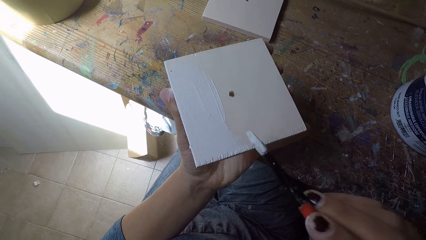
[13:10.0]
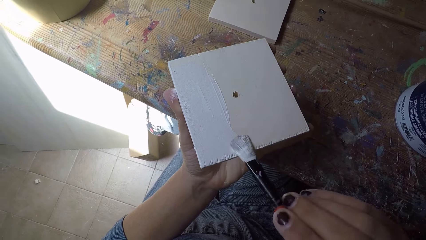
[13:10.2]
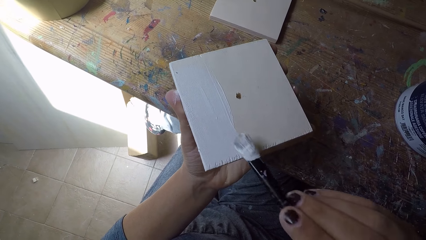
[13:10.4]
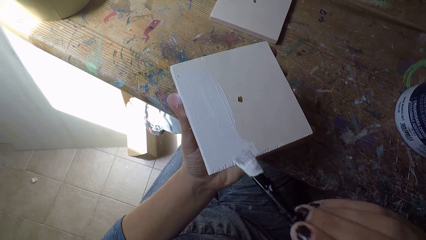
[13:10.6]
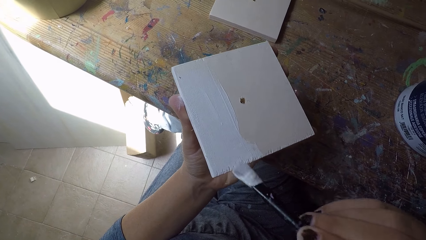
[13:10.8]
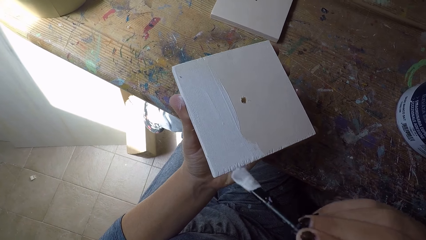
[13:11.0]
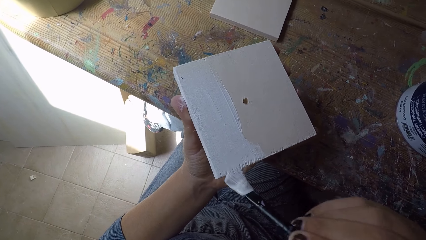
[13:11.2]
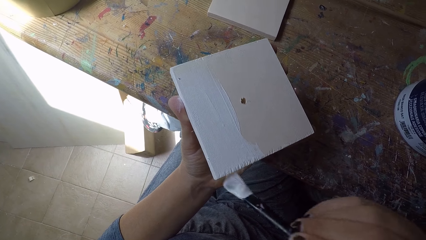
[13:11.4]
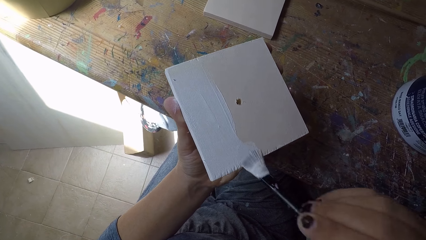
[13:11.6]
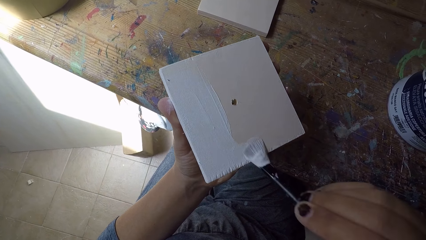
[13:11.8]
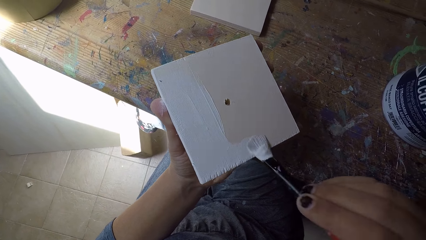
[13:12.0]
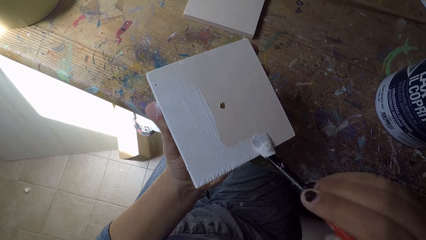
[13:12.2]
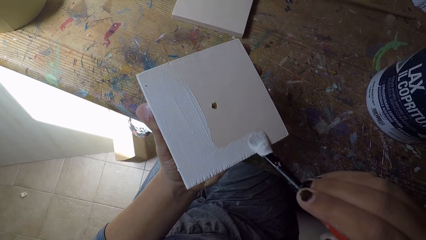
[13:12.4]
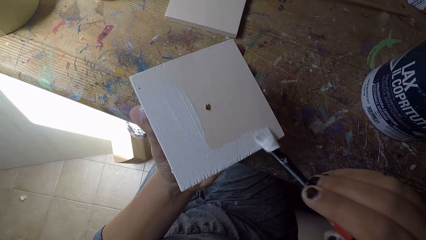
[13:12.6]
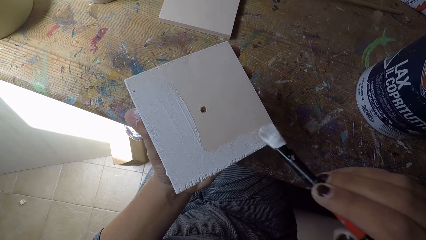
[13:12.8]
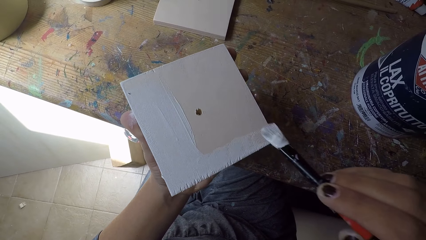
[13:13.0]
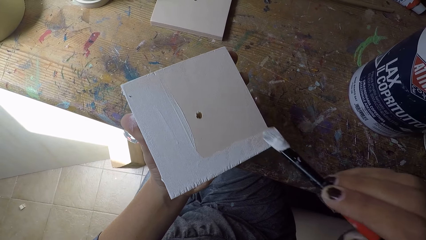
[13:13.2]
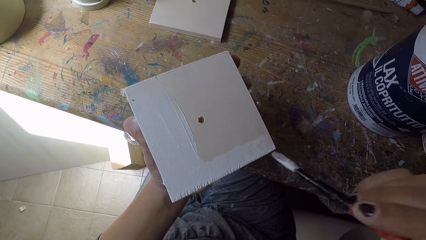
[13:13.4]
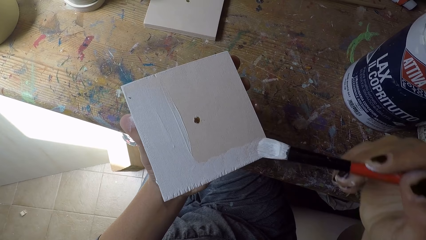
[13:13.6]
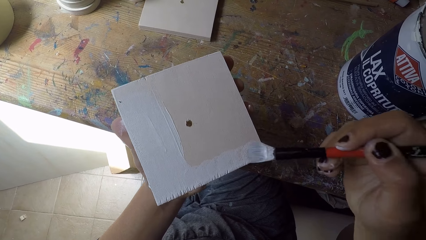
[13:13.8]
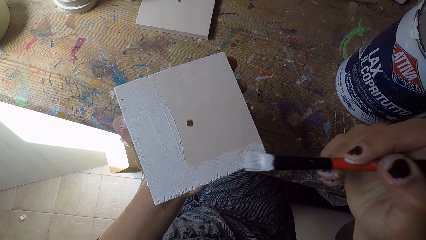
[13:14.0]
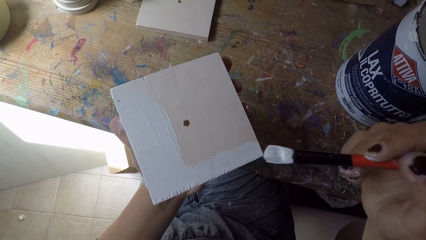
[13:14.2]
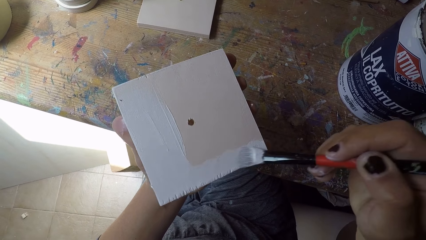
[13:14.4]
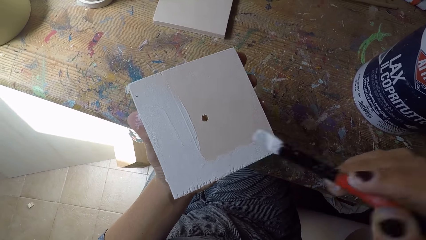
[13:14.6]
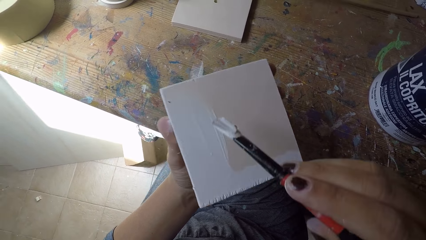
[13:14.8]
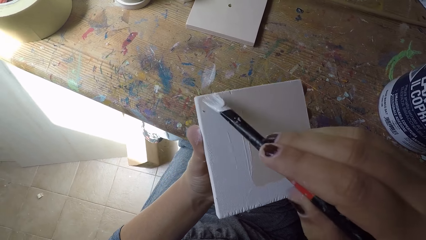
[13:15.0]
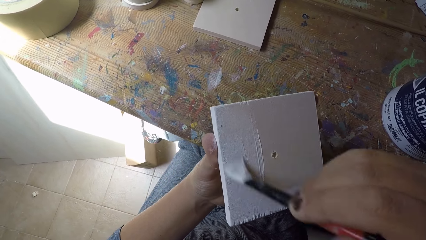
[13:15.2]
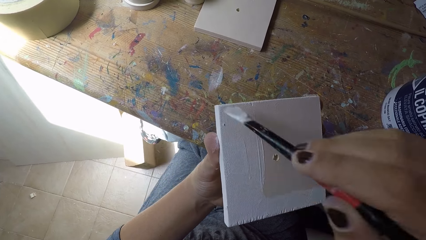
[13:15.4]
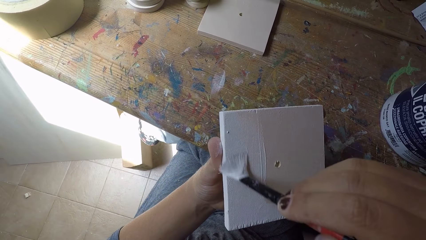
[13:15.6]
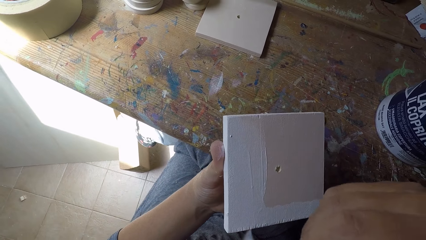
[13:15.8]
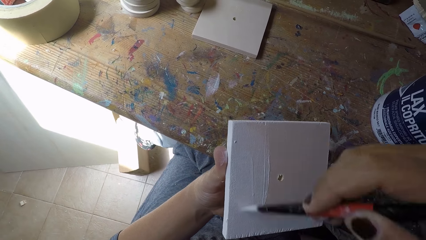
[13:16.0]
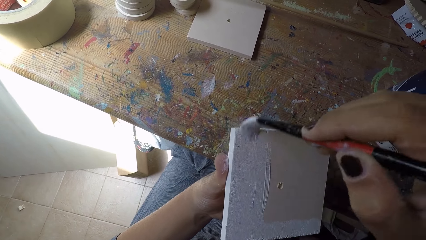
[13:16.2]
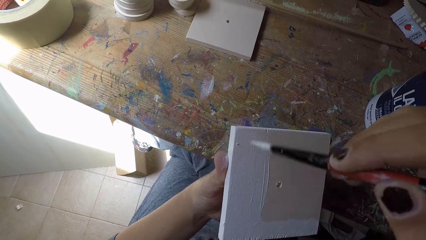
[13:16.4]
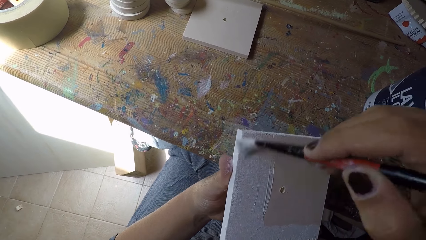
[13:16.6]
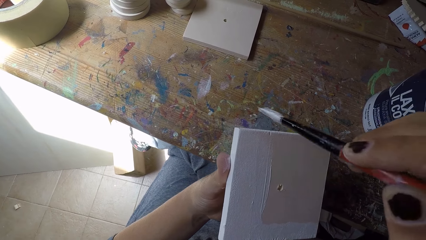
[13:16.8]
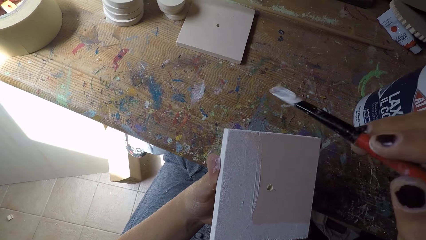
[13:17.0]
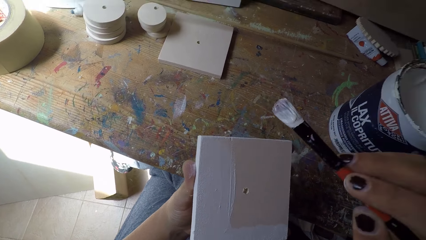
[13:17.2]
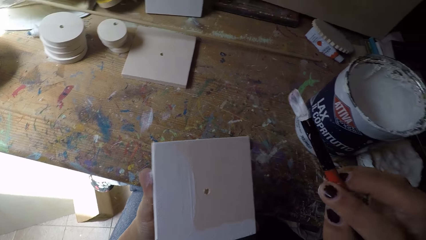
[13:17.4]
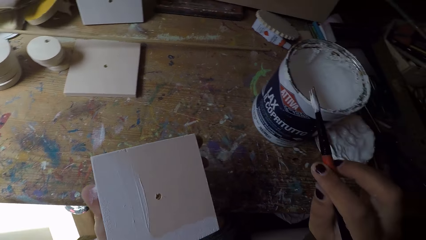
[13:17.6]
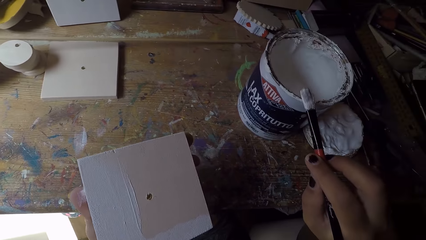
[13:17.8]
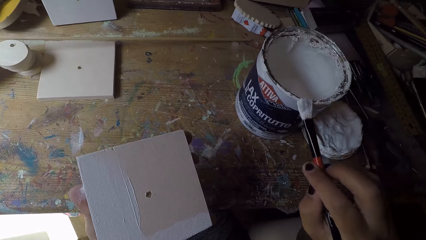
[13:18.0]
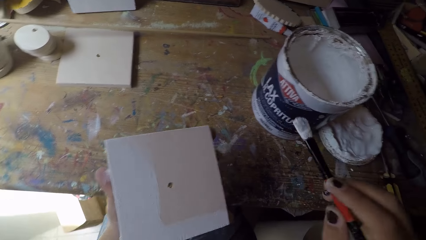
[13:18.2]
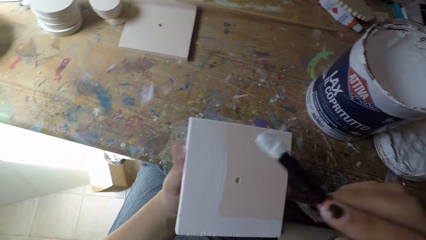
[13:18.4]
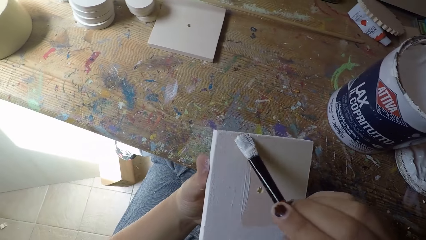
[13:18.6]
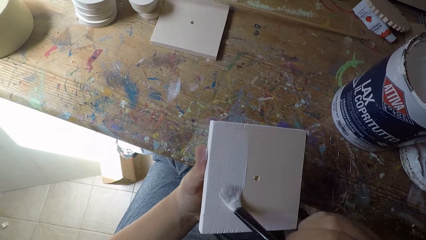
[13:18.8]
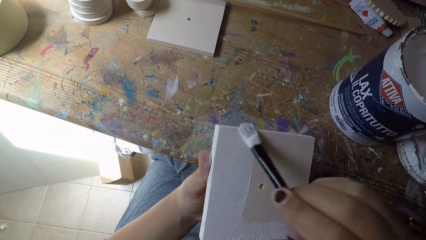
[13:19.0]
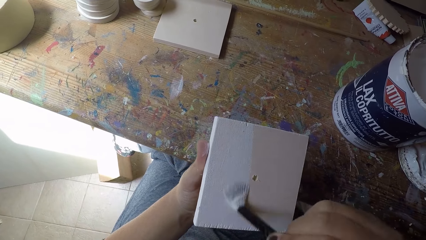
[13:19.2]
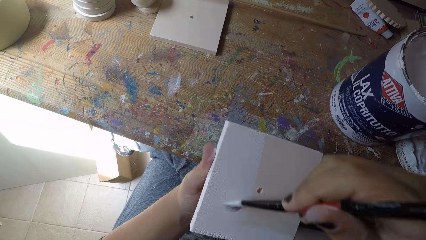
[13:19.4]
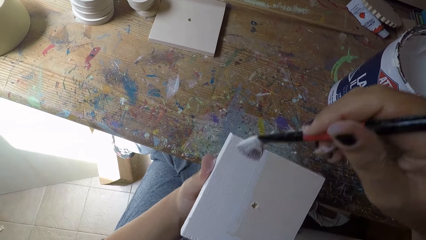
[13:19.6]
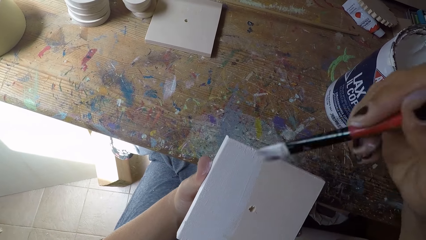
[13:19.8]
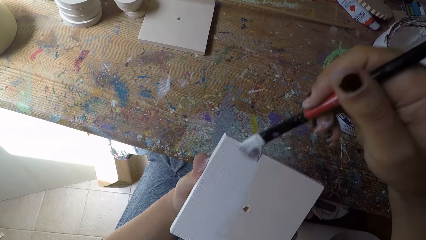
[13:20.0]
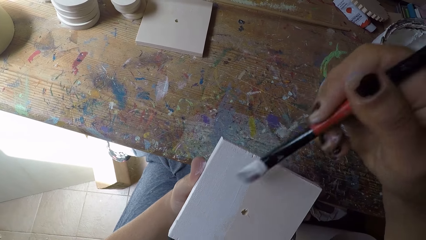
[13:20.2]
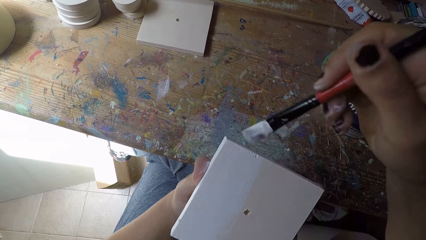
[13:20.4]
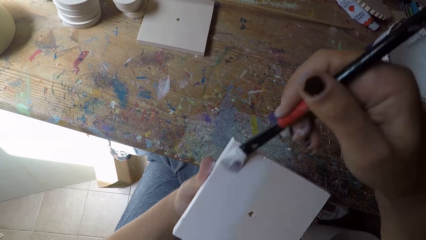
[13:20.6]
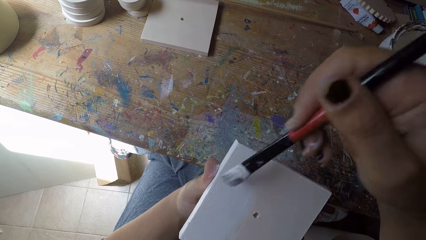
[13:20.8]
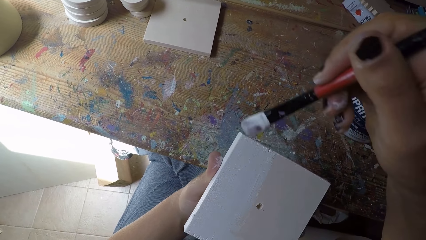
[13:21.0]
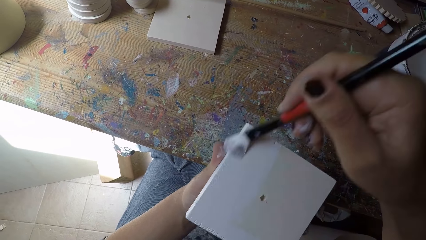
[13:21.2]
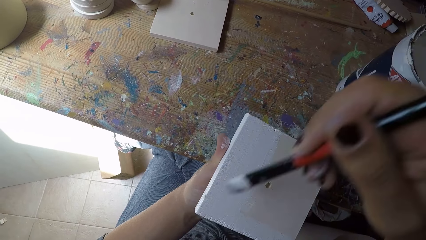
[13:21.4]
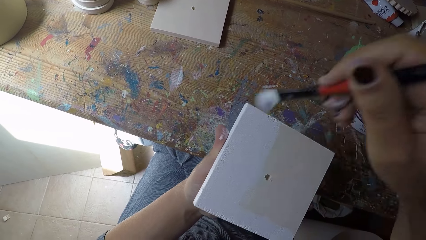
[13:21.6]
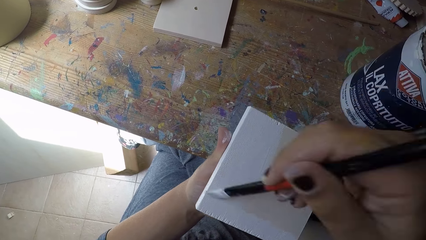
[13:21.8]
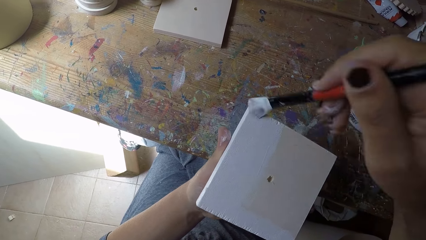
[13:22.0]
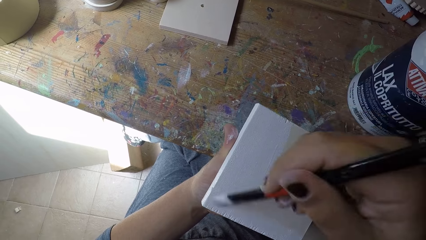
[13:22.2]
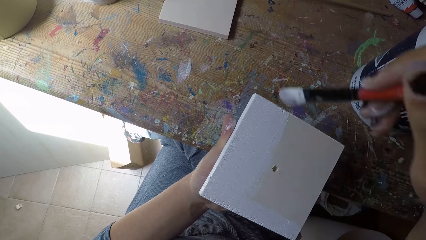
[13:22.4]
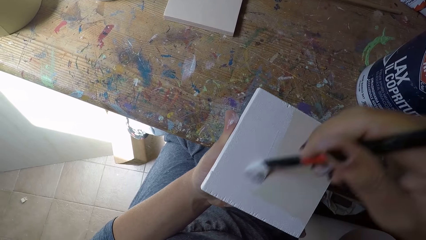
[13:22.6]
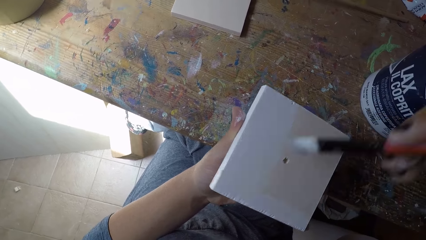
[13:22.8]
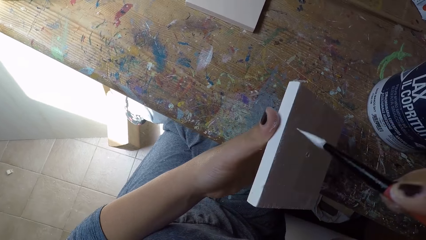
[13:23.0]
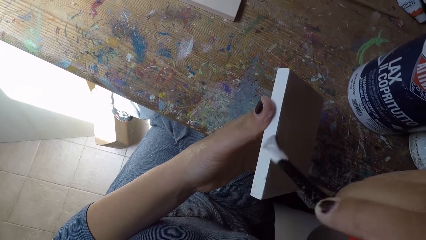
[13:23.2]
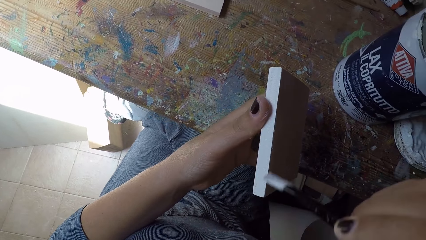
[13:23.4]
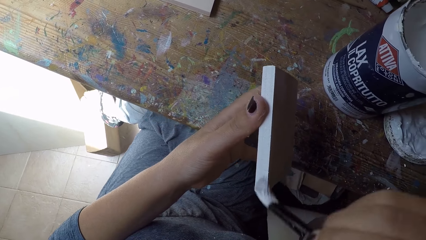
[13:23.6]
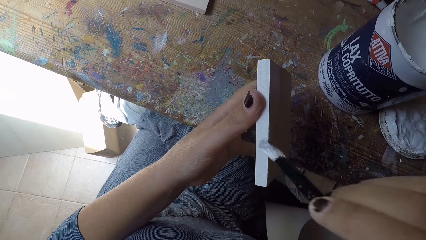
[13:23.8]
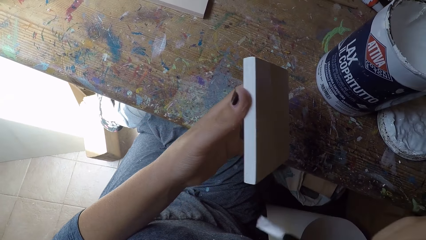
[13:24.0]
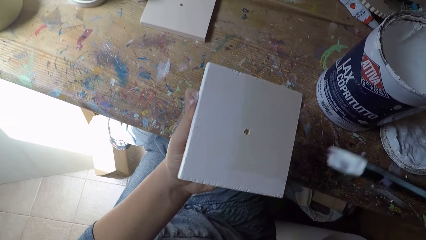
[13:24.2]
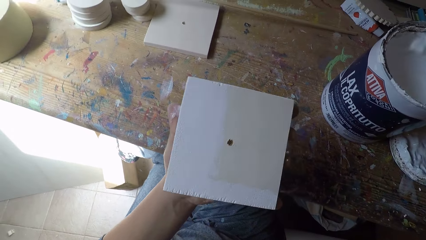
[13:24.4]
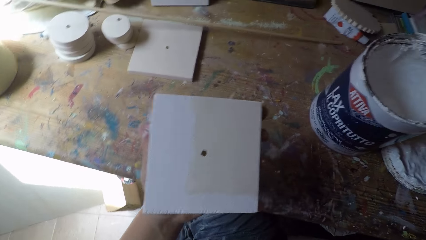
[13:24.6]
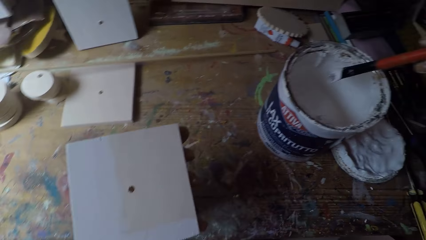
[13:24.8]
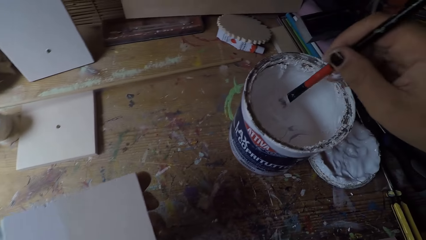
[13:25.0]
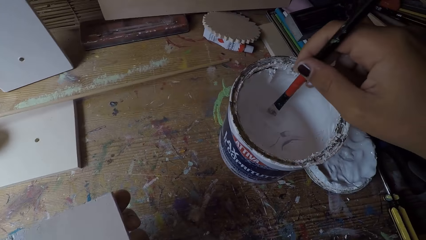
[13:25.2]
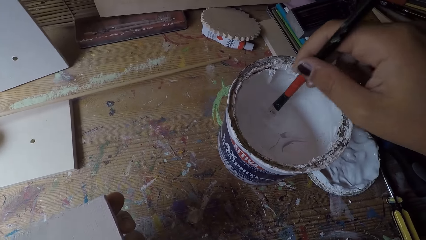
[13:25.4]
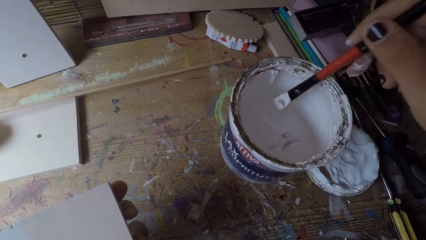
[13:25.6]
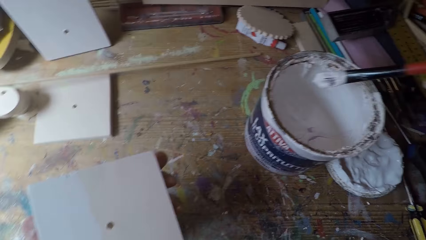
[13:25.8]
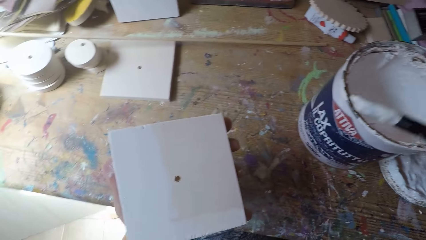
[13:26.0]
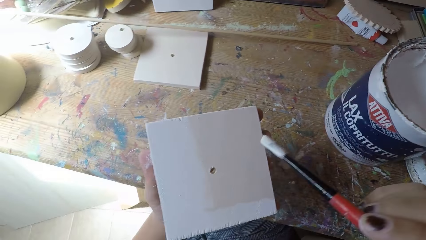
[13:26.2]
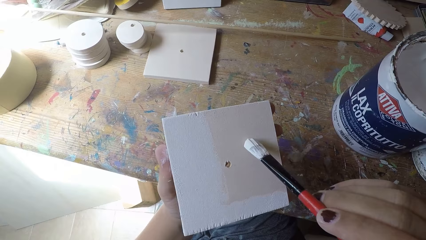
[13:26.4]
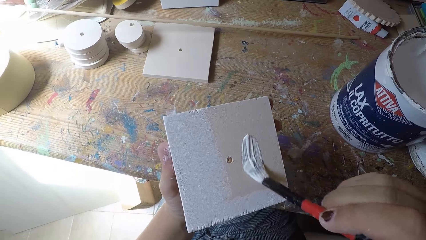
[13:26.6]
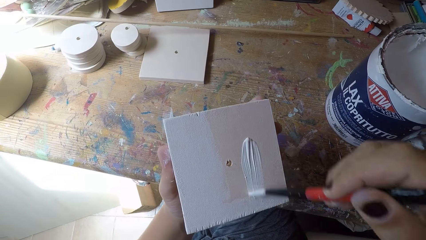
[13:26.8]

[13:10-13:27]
The camera wearer nudges the paintbrush in his right hand on the paint can. He wipes the paintbrush on the paint can. He paints the wooden plank with the paintbrush in his right hand. He dips the paintbrush in his right hand into the paint can. He paints the wooden plank with the paintbrush in his right hand.
